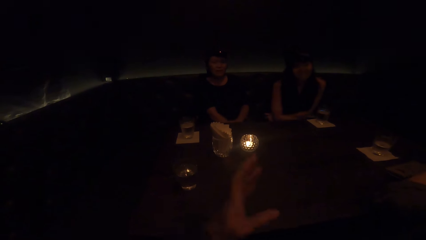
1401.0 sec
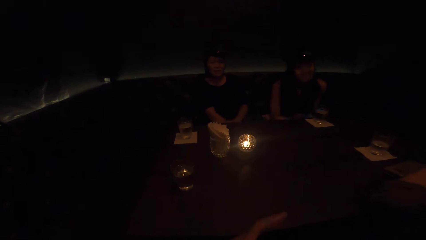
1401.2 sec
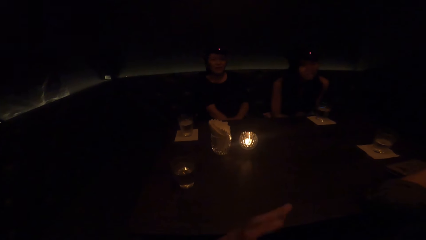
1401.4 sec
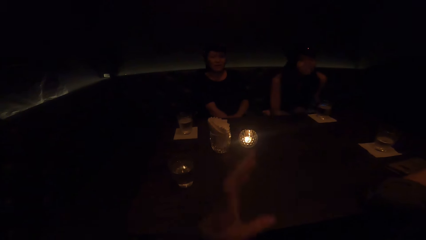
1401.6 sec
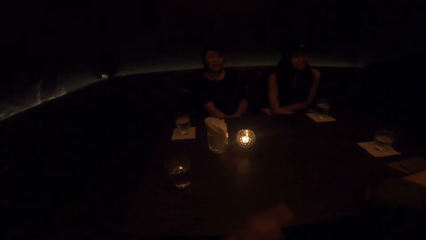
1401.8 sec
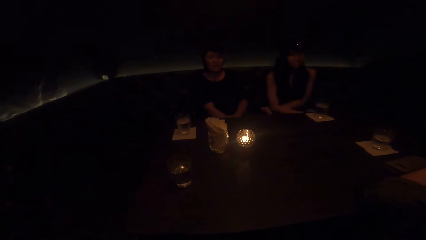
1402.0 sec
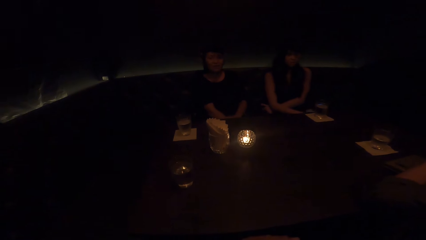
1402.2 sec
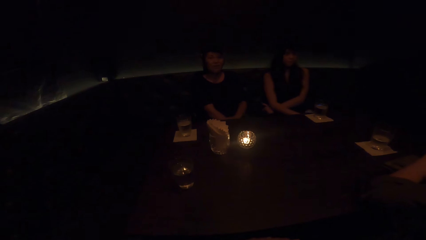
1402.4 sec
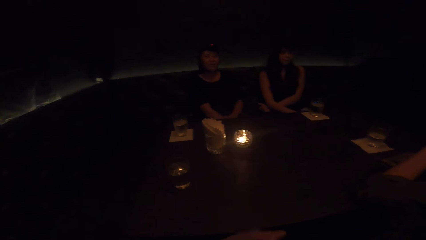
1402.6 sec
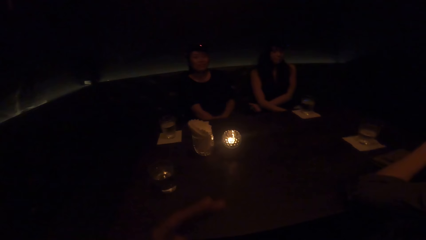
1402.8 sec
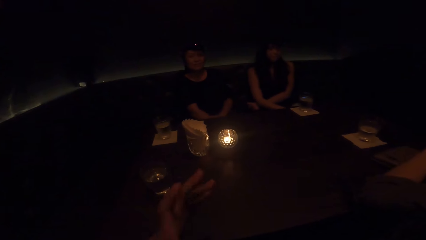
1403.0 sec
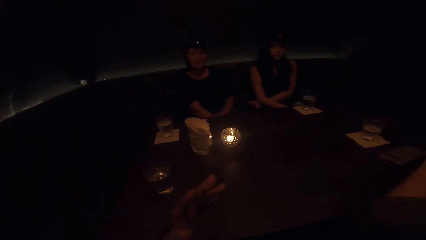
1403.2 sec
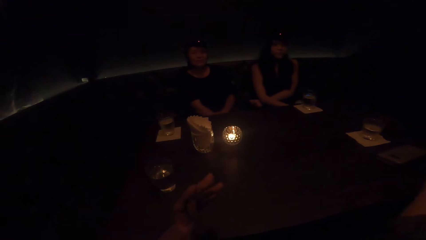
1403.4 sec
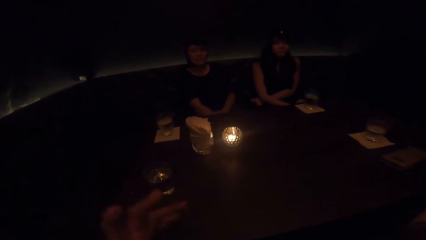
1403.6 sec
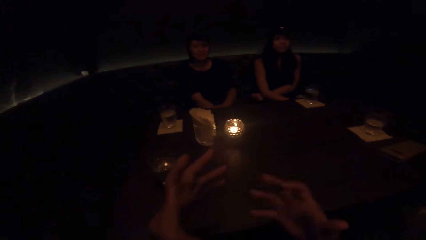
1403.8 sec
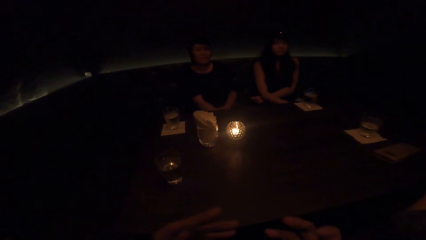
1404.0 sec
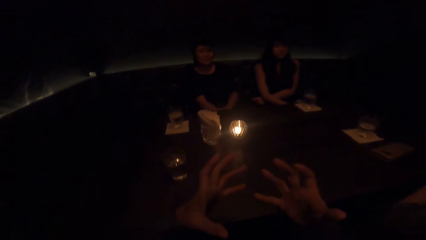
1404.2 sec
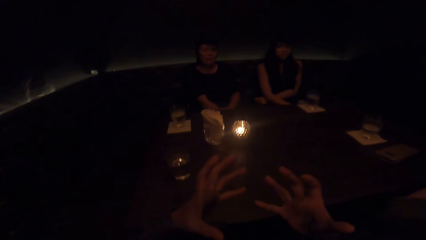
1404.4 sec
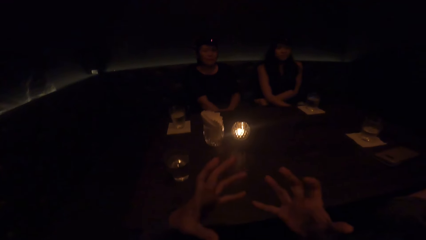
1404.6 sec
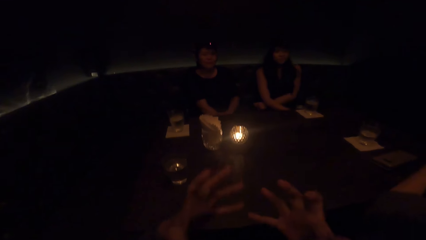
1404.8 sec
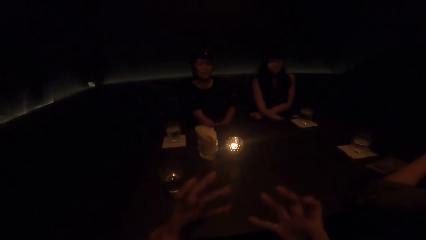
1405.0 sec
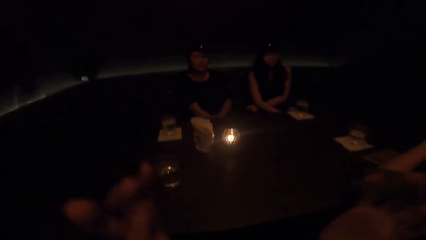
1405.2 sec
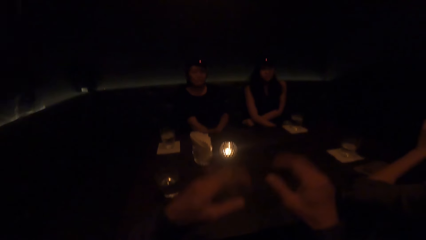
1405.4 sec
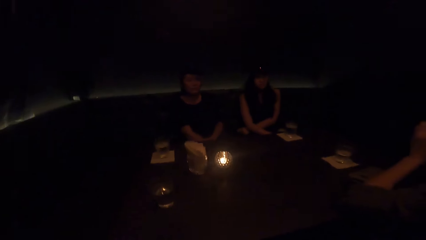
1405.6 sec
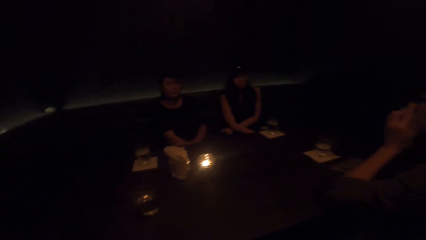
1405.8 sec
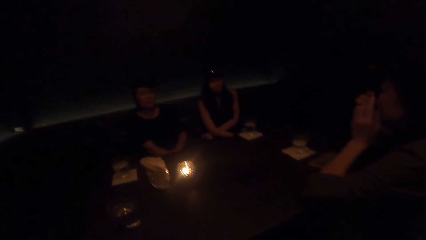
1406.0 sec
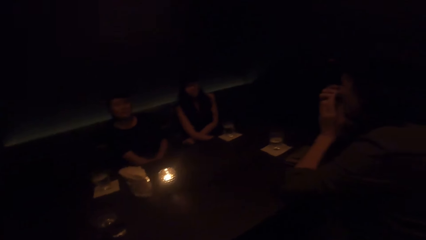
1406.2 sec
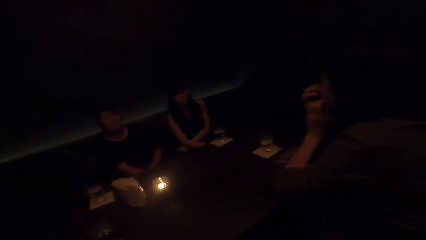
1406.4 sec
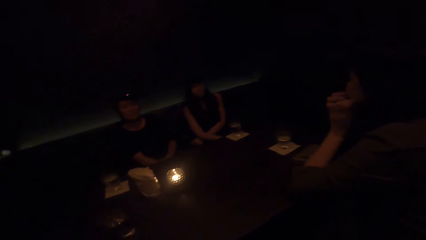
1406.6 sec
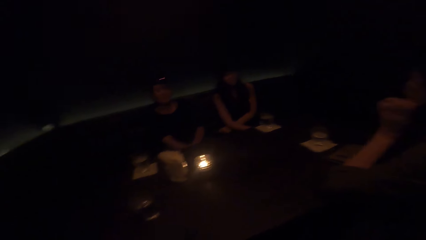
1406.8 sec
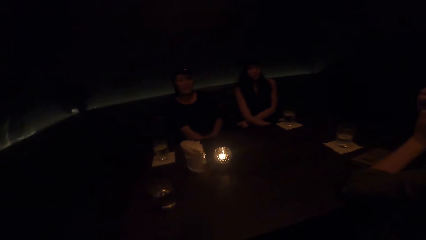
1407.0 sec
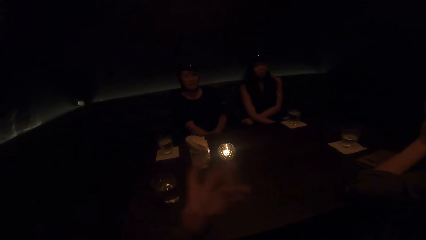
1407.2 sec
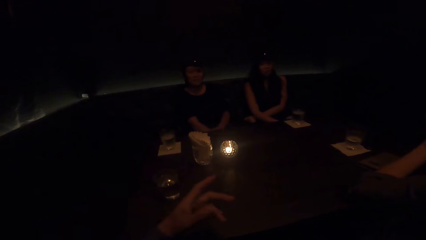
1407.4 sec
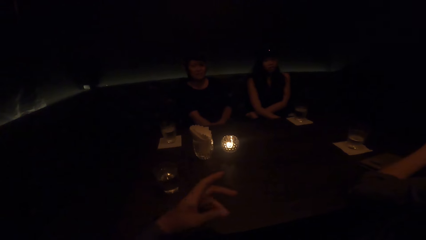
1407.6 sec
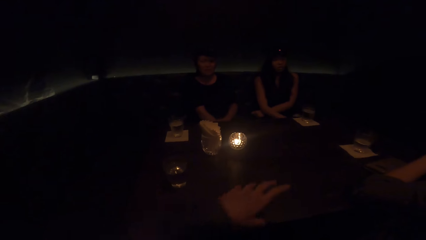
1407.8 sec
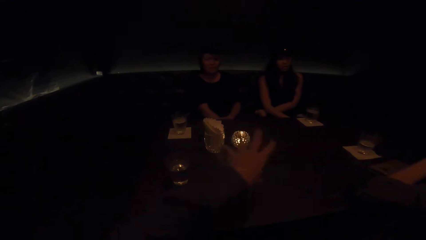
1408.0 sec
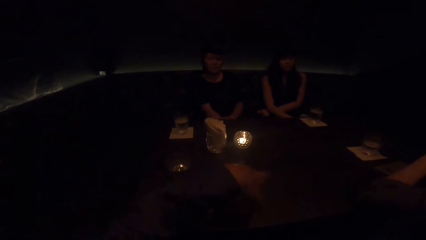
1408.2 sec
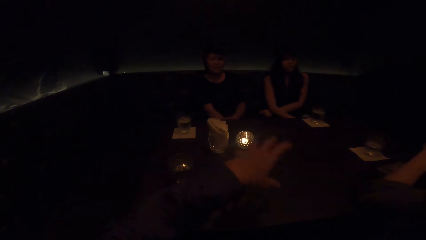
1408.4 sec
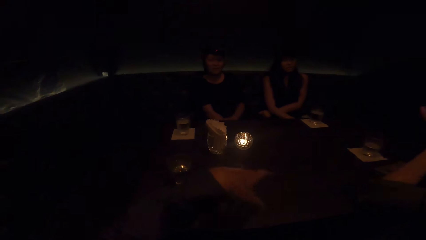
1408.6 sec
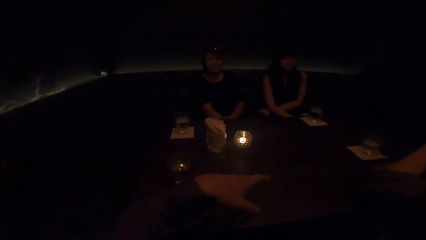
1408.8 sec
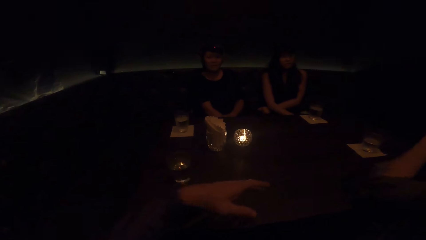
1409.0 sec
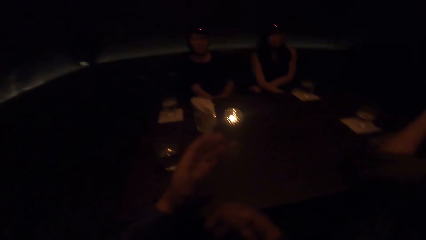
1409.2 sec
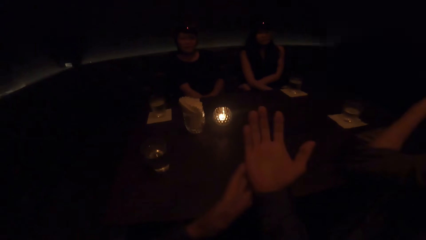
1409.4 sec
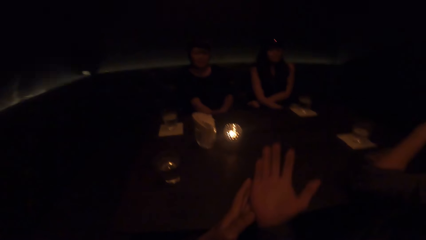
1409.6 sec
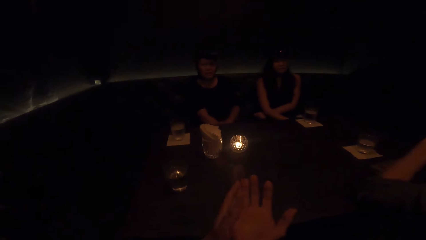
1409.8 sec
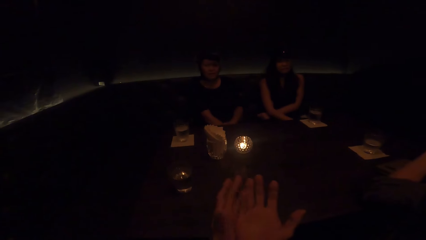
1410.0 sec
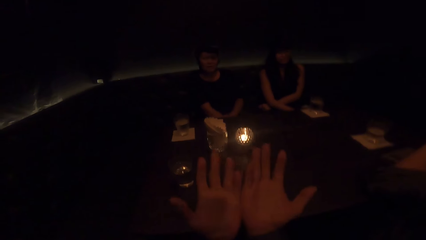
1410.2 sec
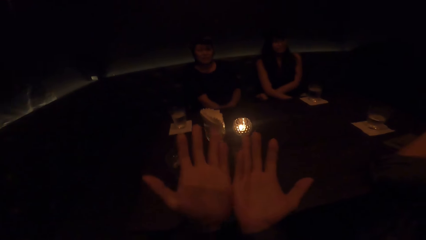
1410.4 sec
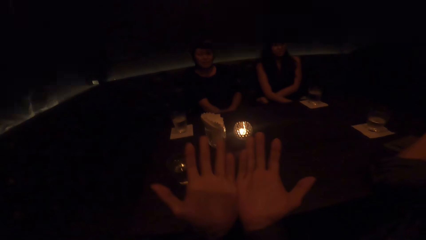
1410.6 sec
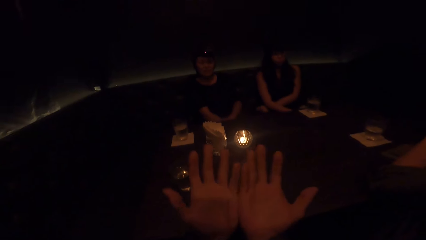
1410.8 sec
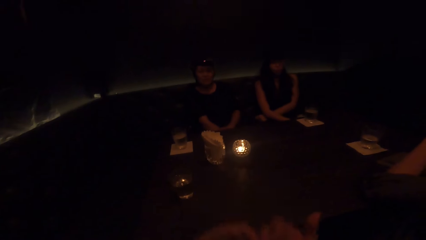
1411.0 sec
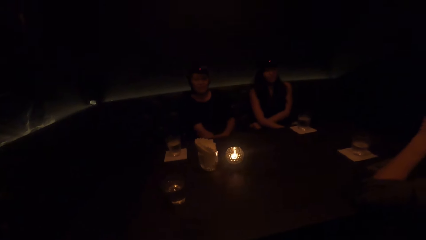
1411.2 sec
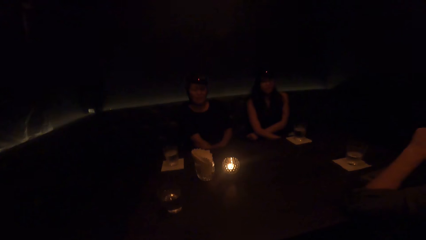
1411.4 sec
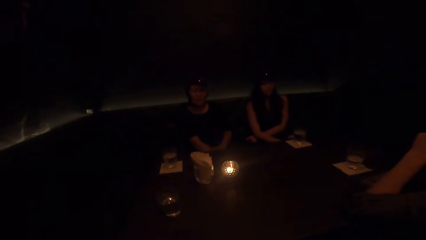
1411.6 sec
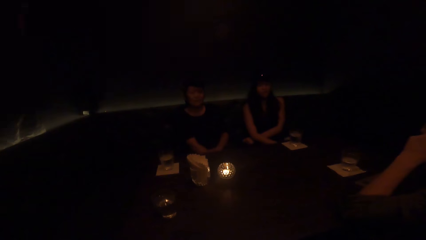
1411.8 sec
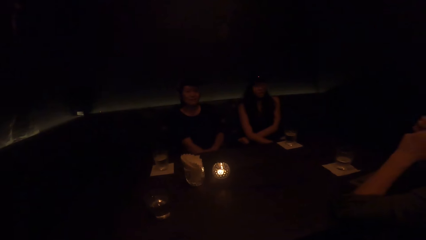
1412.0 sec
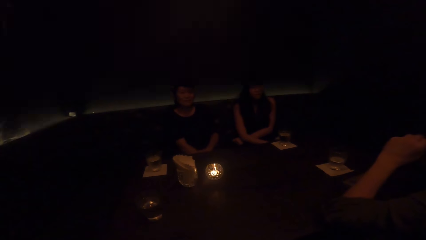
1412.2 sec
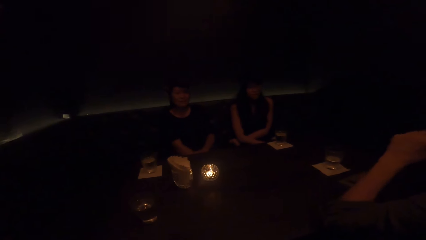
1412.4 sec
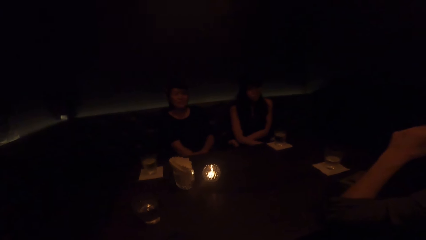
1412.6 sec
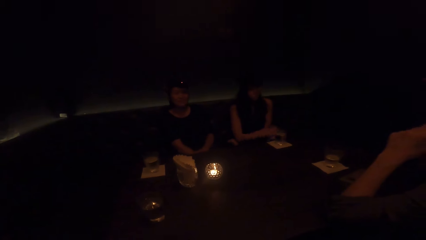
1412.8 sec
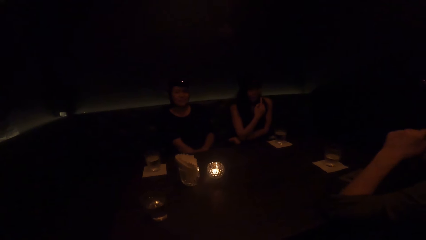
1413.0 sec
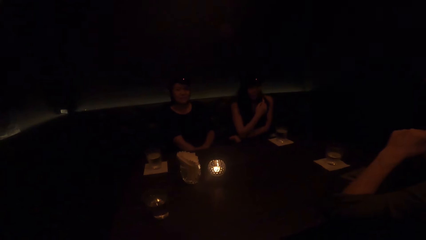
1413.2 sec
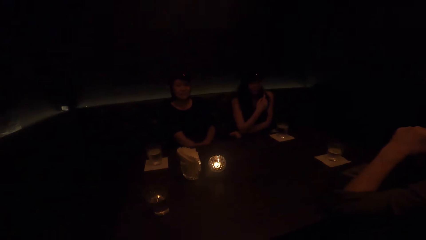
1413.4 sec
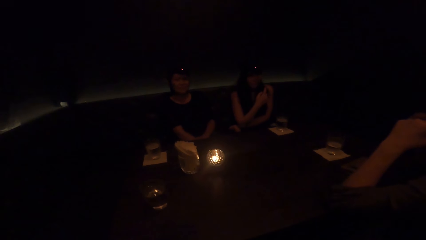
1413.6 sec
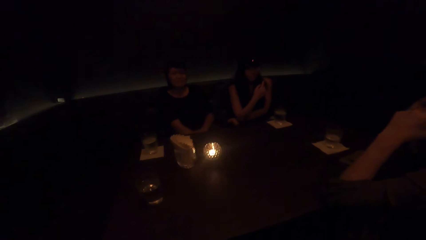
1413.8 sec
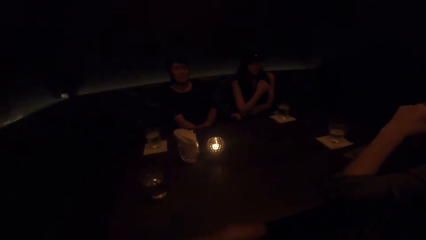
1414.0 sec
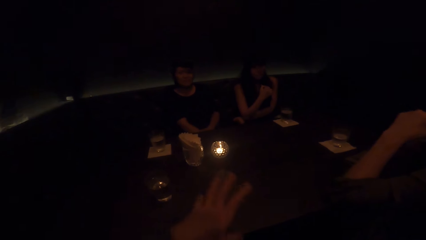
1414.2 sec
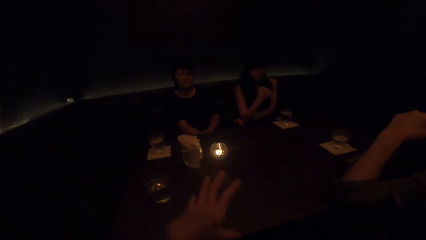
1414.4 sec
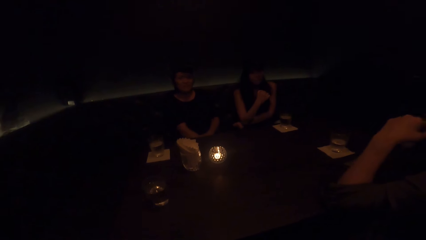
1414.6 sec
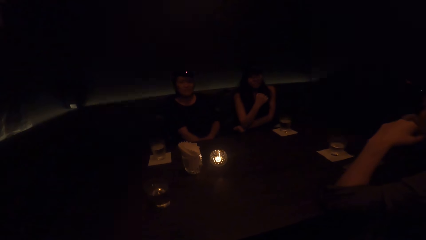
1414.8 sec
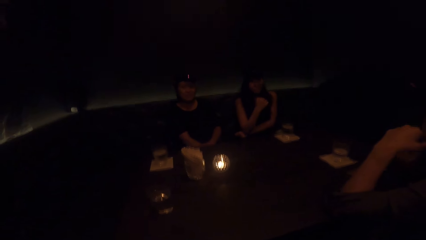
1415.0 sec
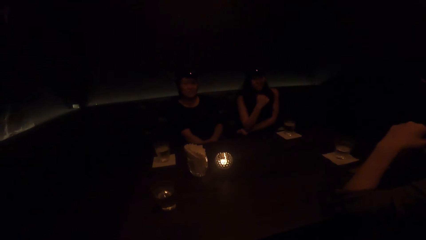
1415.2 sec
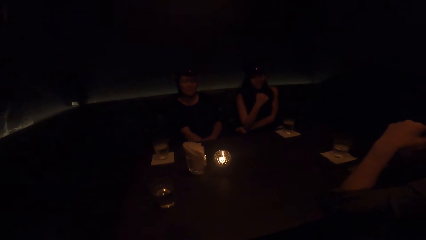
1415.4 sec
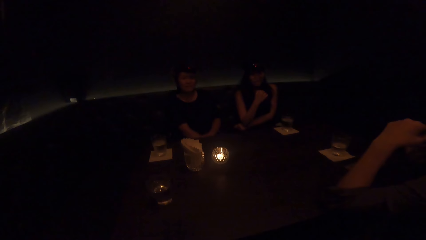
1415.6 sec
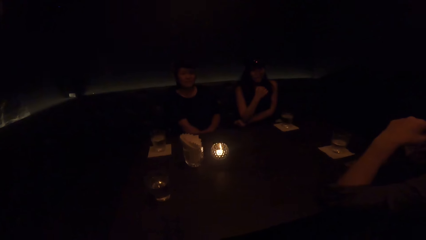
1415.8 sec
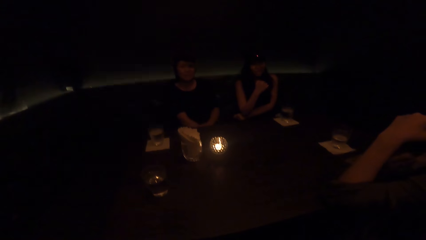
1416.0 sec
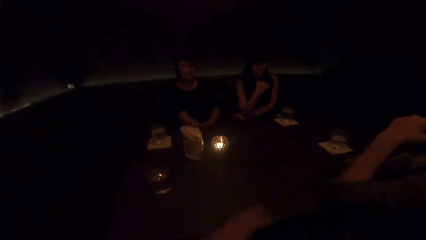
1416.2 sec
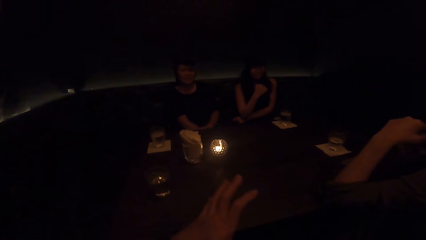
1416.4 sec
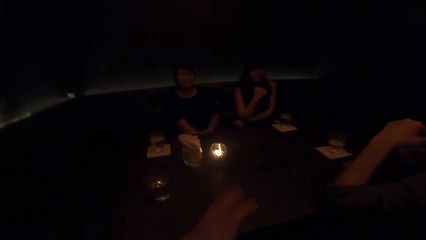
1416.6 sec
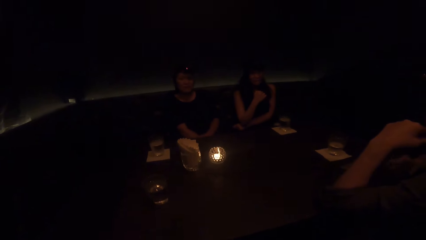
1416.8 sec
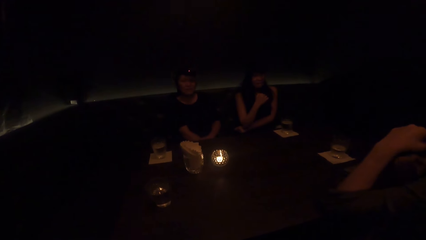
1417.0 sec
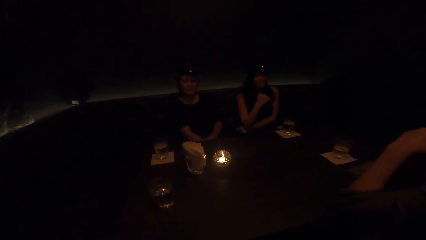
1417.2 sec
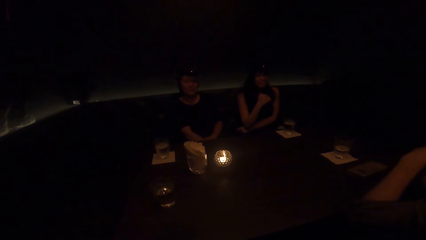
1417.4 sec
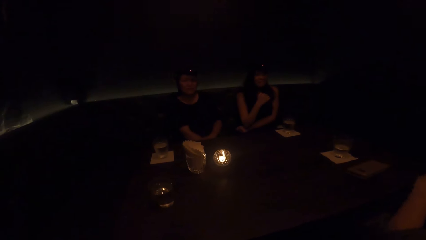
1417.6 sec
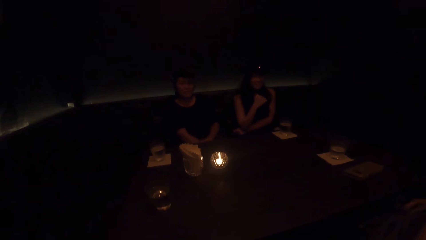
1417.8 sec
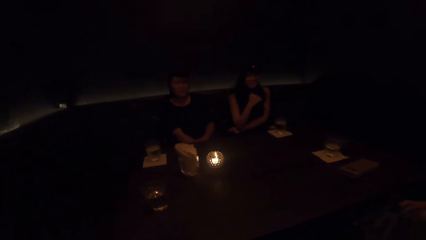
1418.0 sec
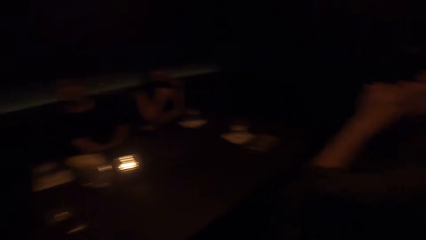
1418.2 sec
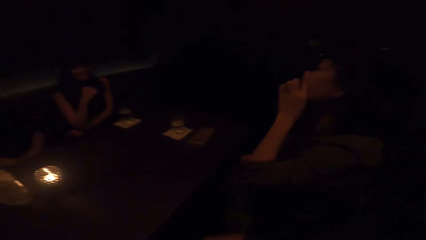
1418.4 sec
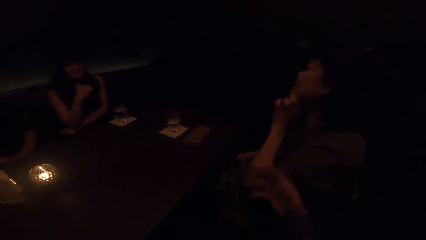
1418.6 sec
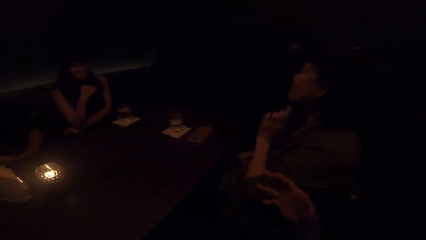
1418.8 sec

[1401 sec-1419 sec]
A woman converses. The camera wearer illustrates with his hand. Another woman lifts up her hand. The first woman moves her hand up and down.
